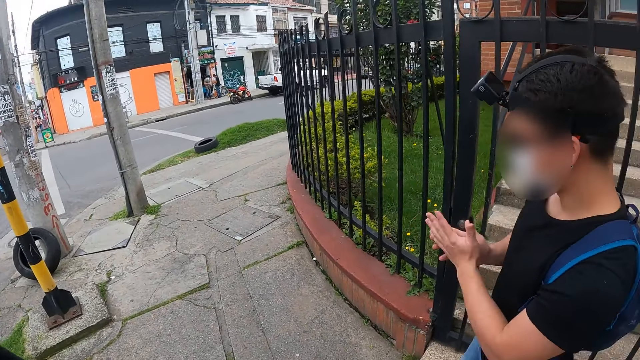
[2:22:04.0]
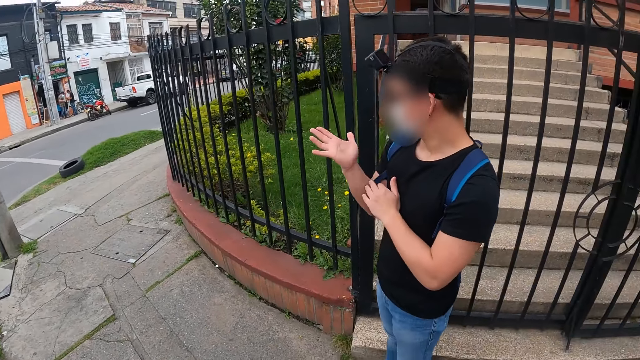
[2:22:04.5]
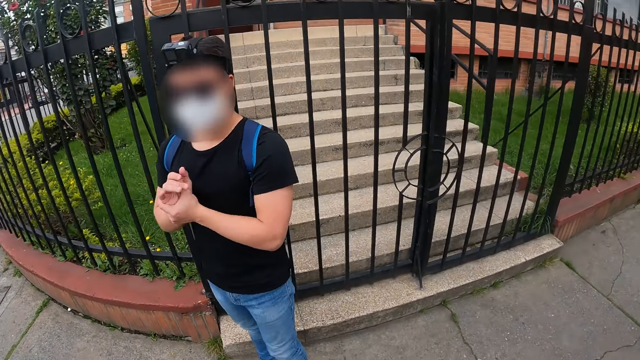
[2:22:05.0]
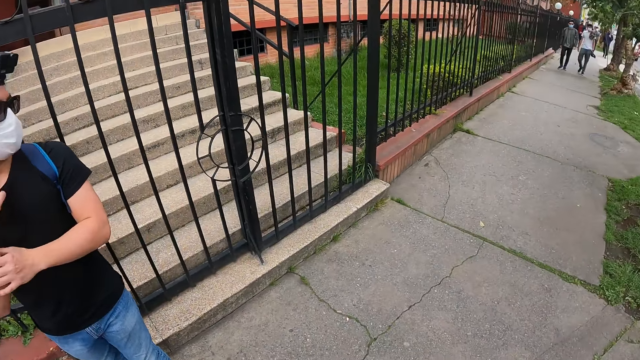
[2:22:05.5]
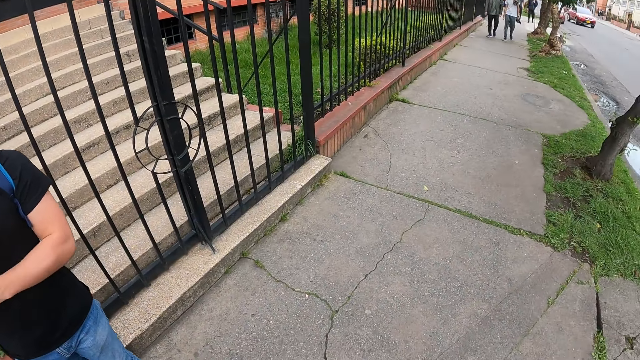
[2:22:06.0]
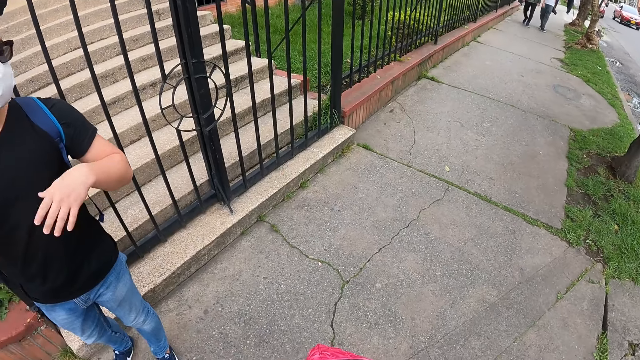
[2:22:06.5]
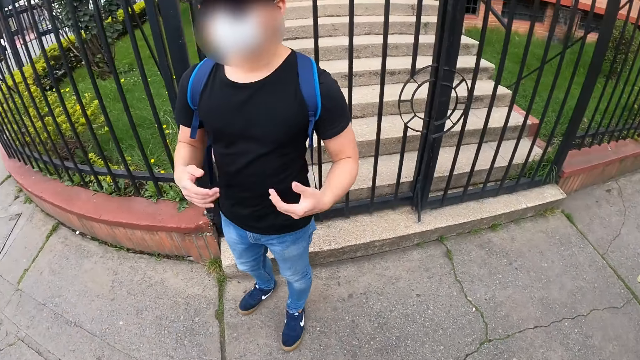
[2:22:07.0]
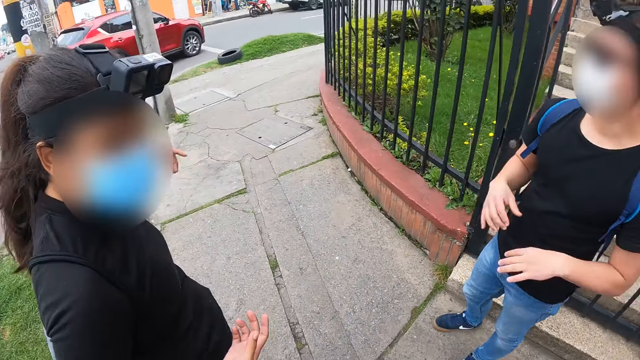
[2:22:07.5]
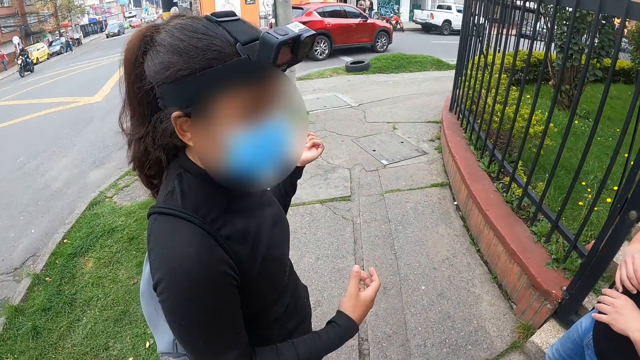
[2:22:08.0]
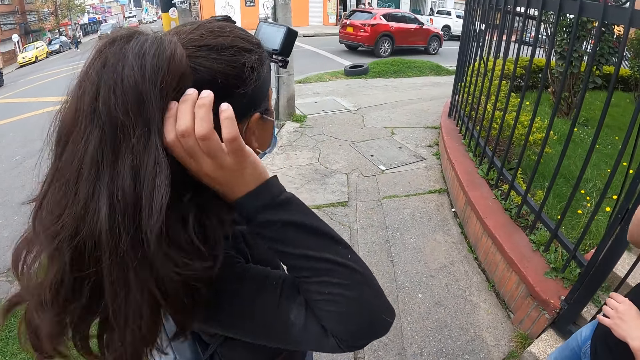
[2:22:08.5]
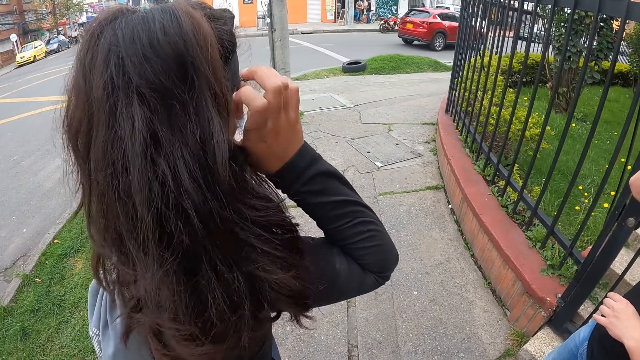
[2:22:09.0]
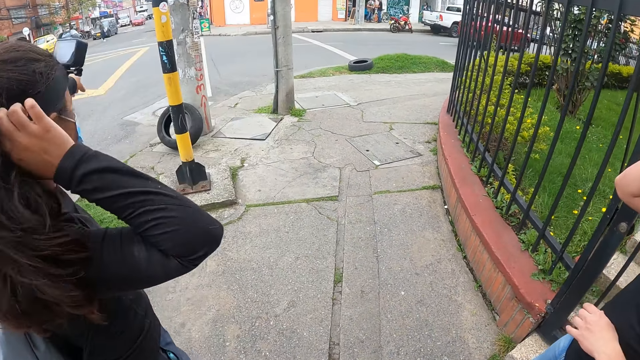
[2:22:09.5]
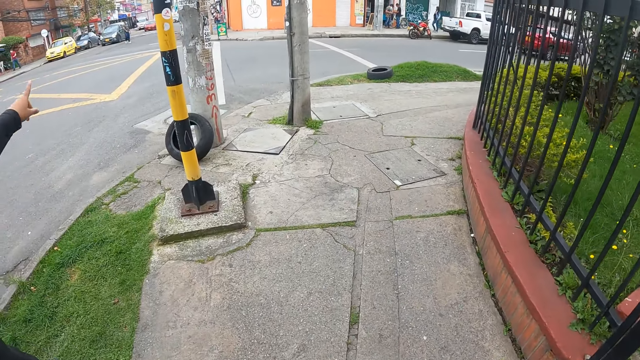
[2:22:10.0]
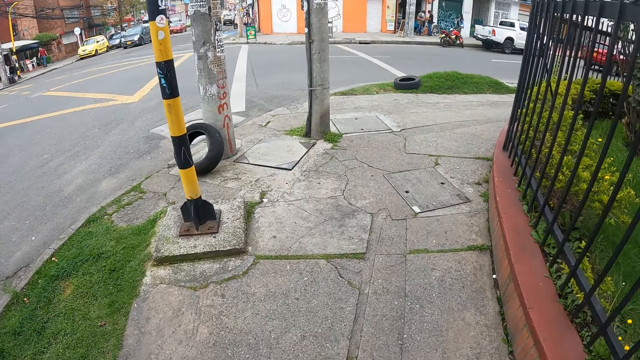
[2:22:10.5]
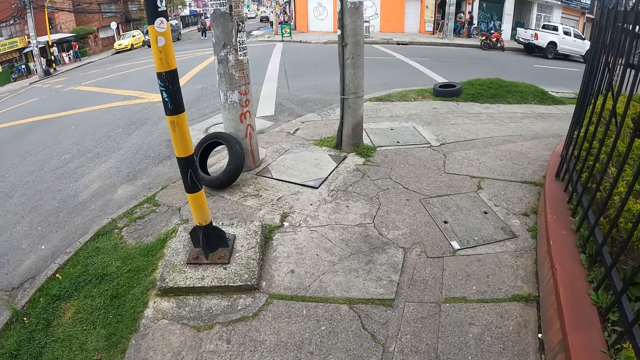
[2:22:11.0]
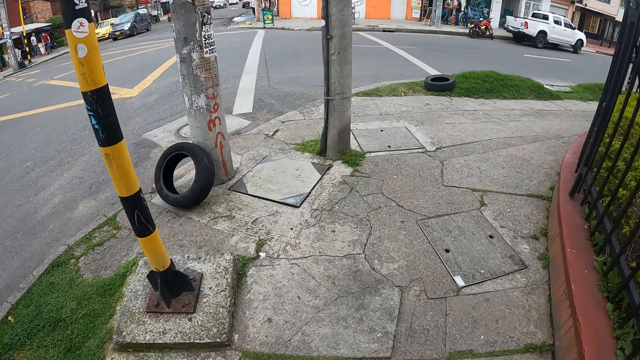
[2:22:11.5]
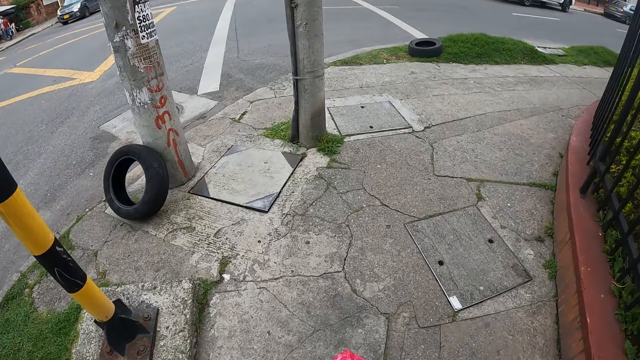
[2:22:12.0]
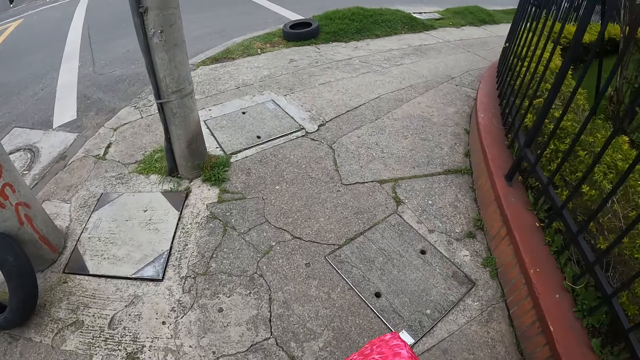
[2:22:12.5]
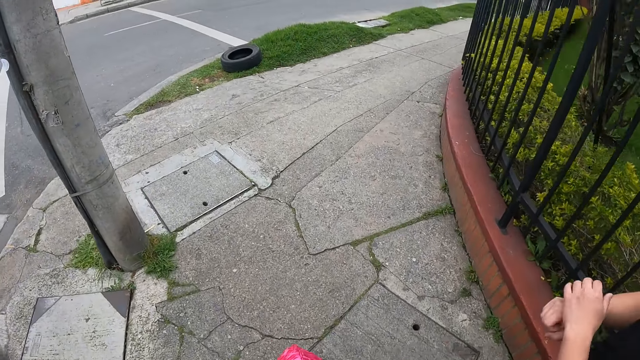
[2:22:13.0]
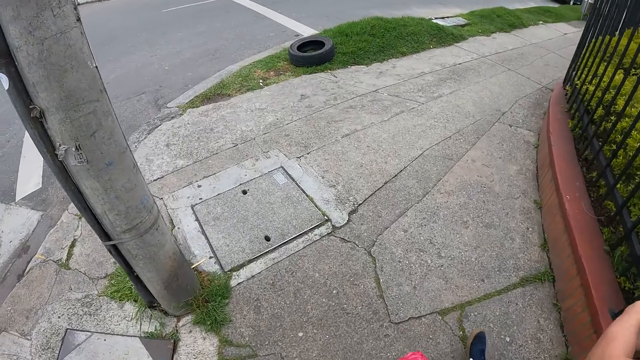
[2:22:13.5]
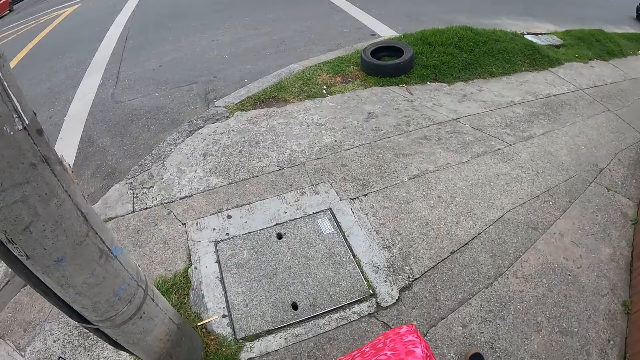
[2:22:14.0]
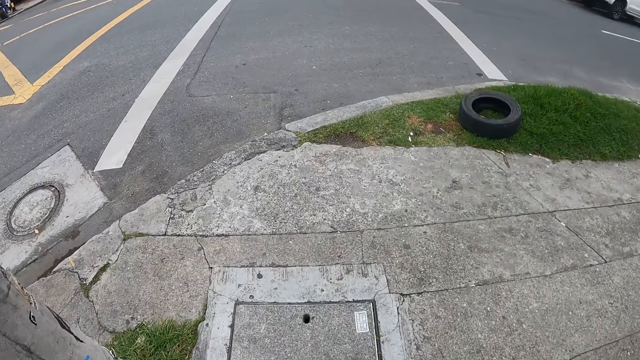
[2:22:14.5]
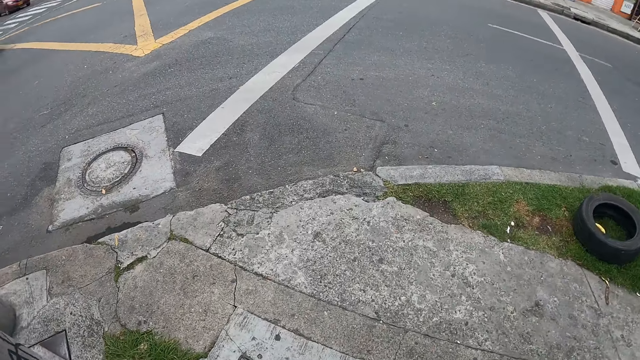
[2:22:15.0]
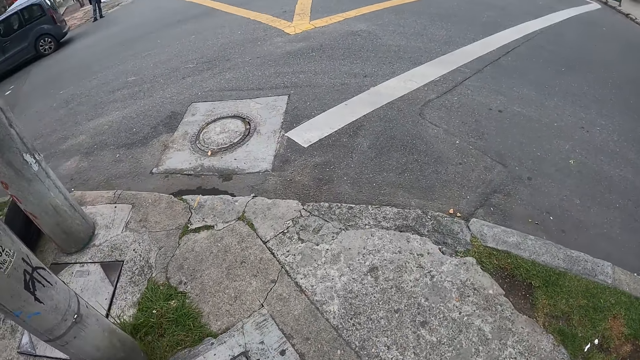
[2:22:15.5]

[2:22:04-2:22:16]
A man gestures out. A lady gestures out. The camera wearer walks on the street path. The man walks on the street path.

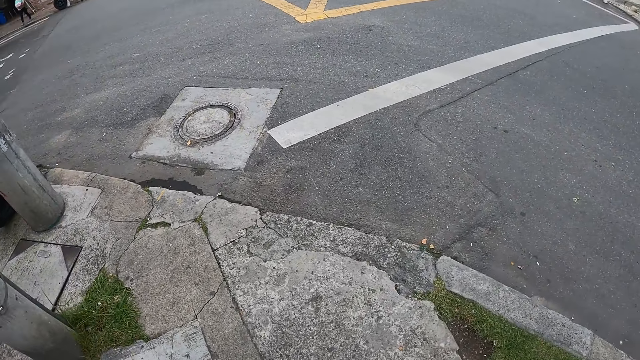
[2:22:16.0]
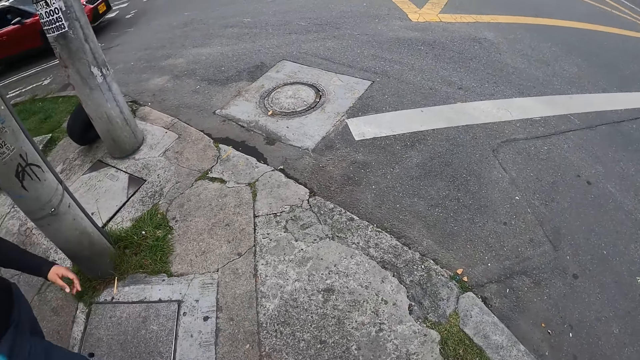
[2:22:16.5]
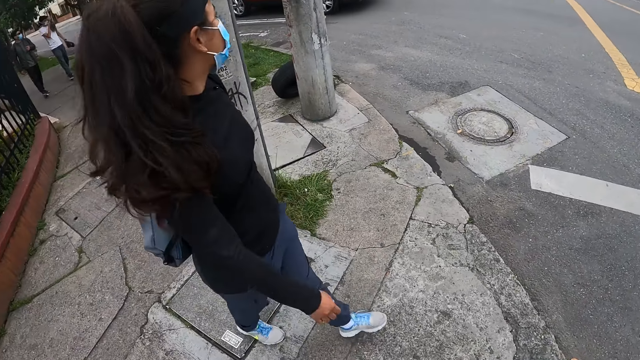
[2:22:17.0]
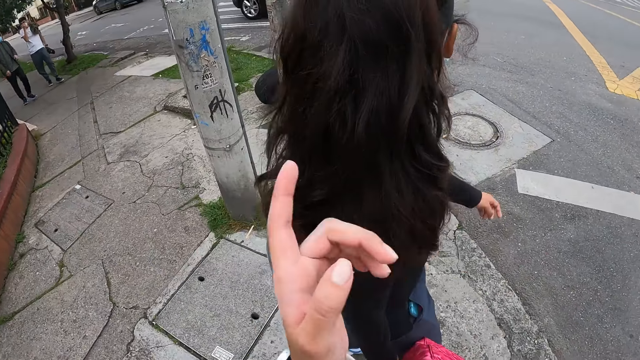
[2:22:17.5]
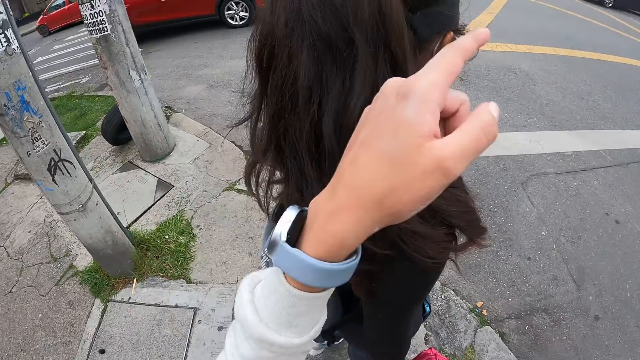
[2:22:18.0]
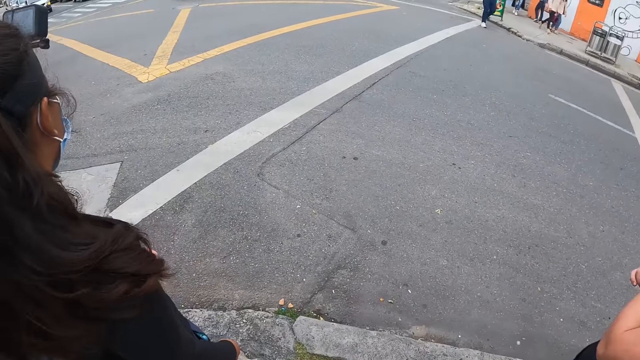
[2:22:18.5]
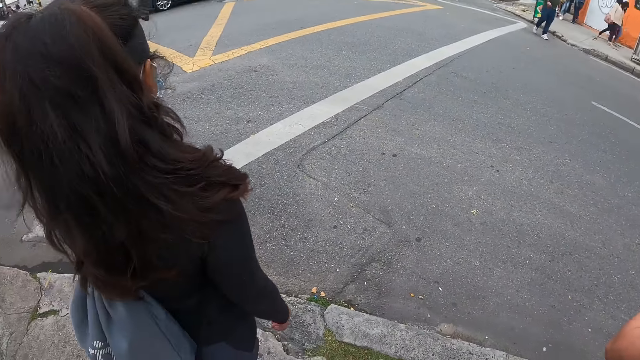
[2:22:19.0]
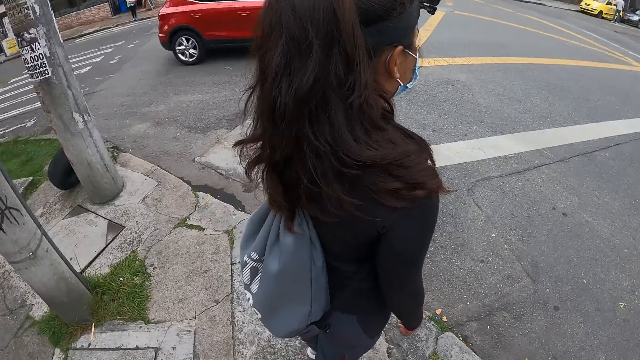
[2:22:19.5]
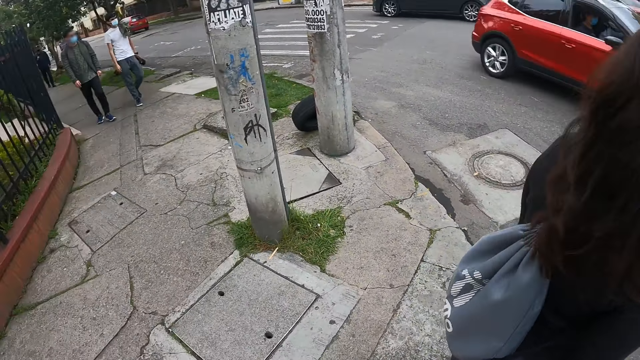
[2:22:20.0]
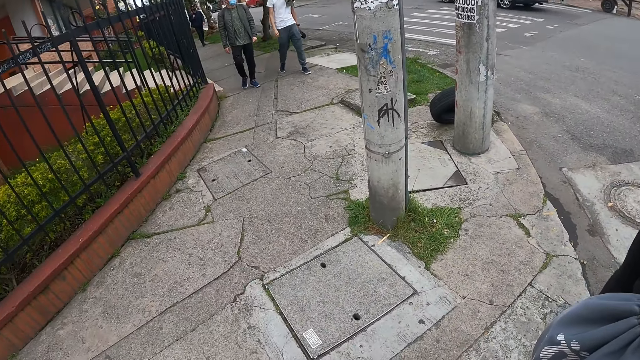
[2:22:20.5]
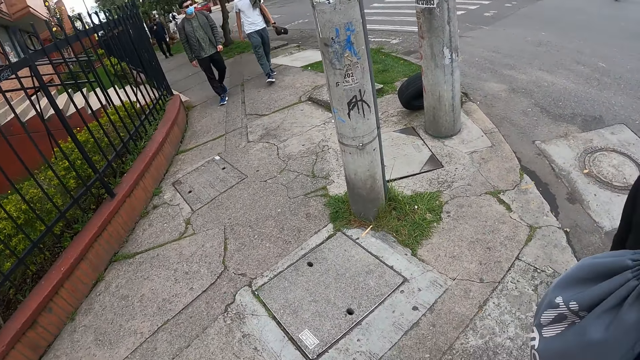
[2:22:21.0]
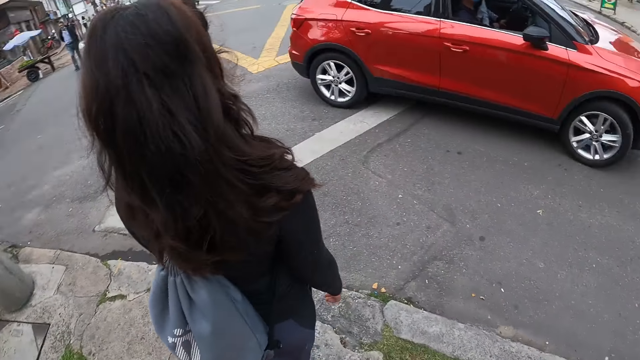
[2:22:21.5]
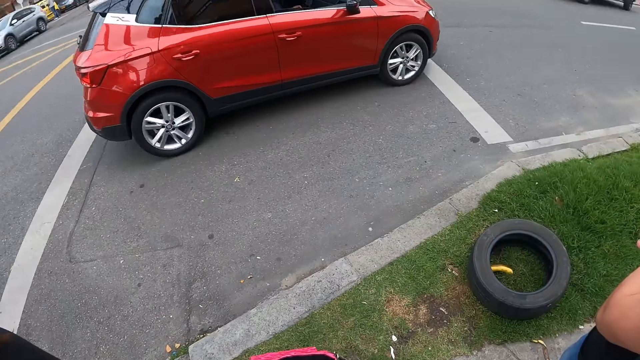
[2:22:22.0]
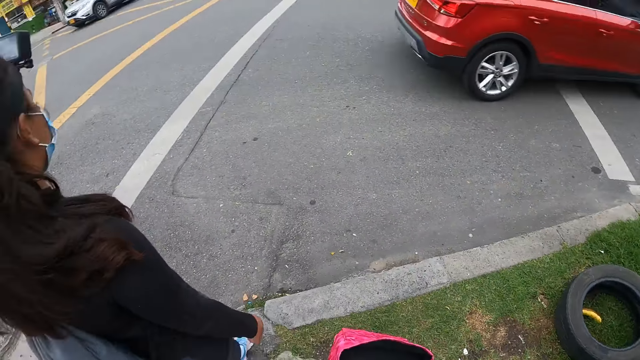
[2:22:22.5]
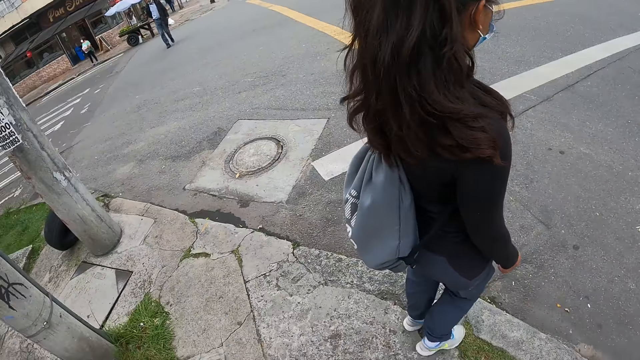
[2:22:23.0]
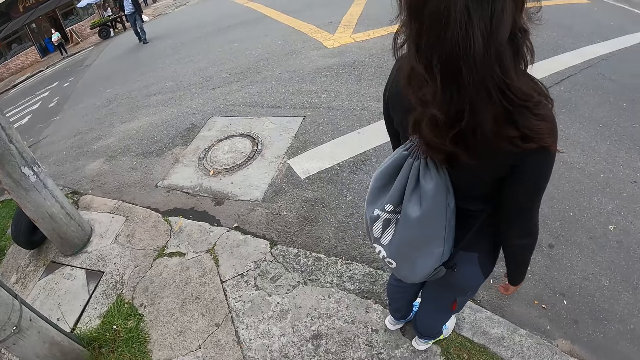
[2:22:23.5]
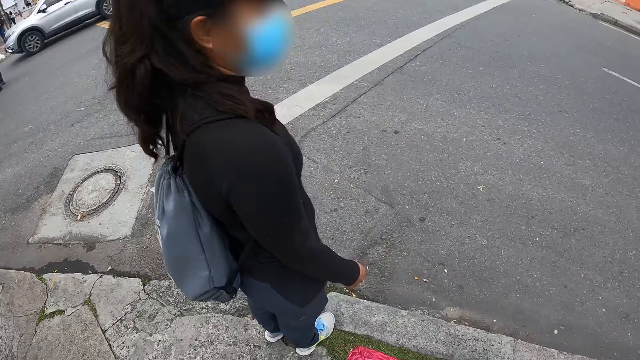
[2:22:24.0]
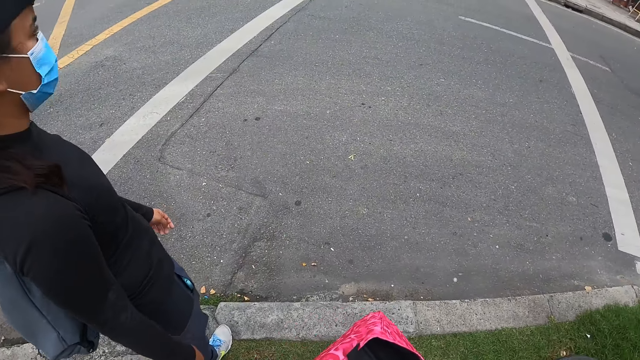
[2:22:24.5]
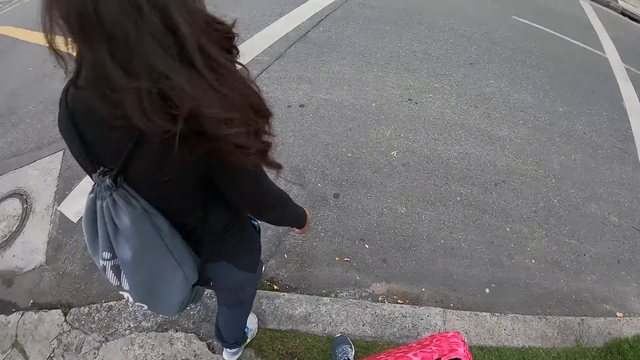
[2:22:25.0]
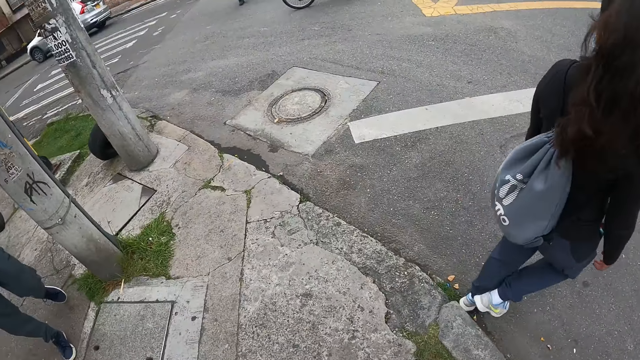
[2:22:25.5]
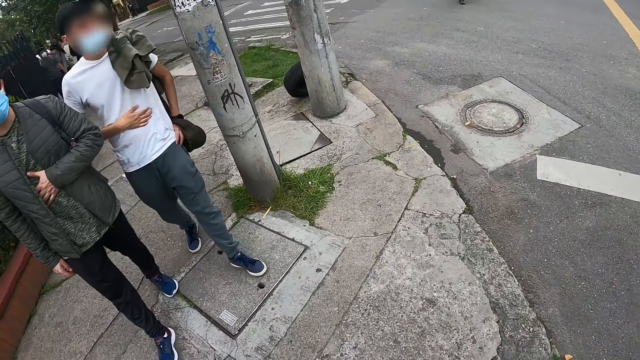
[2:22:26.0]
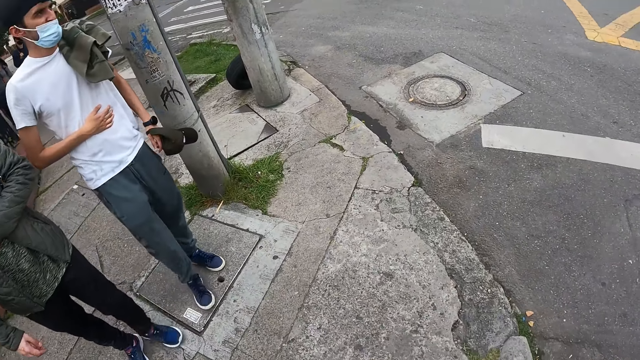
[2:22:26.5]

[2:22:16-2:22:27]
A lady walks on the street path. The camera wearer gestures out. The lady stops on the street path. A red car drives past the camera wearer. A man stops on the street path. A woman crosses a road. The lady walks on the street path.
